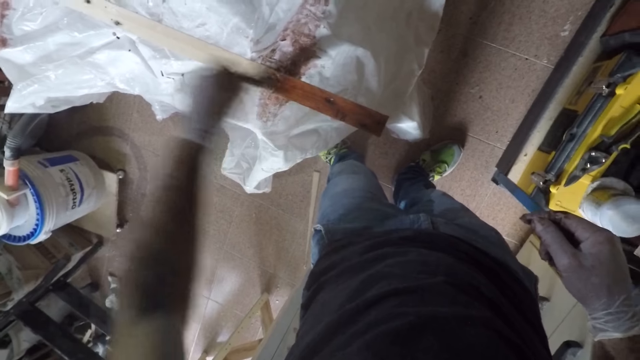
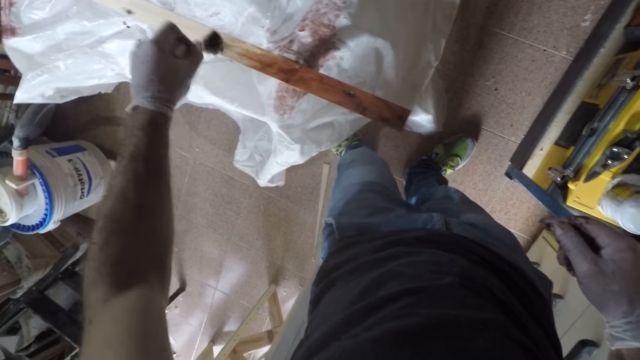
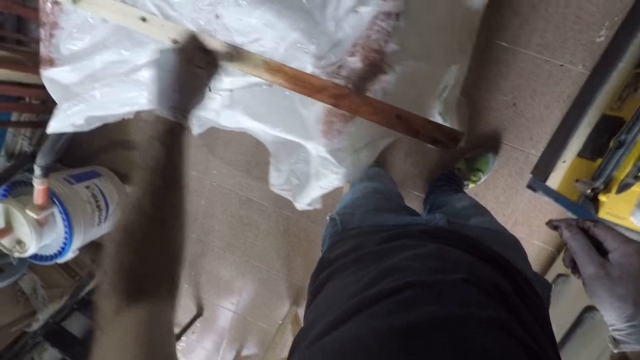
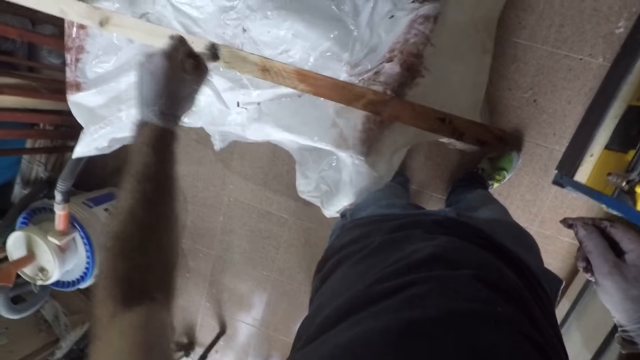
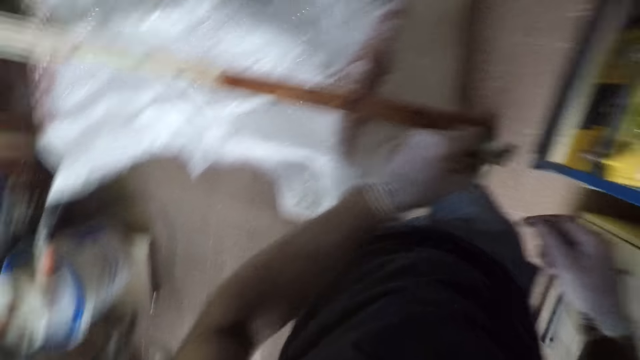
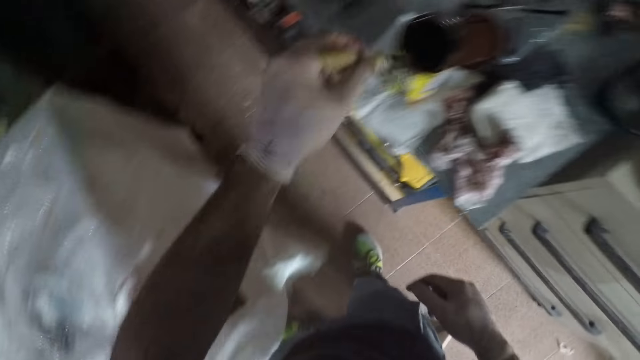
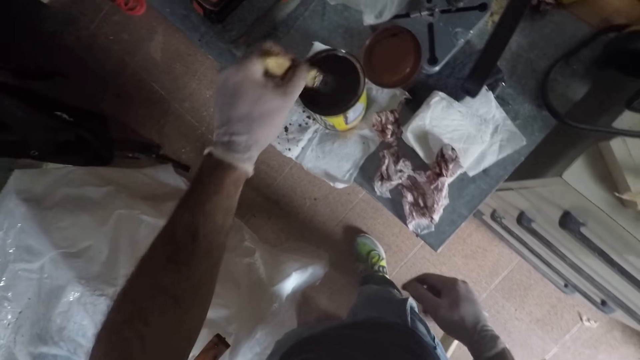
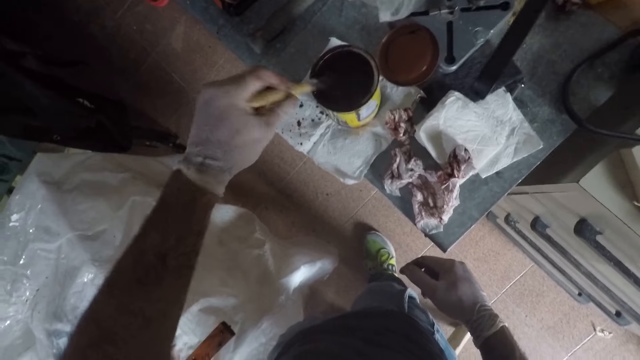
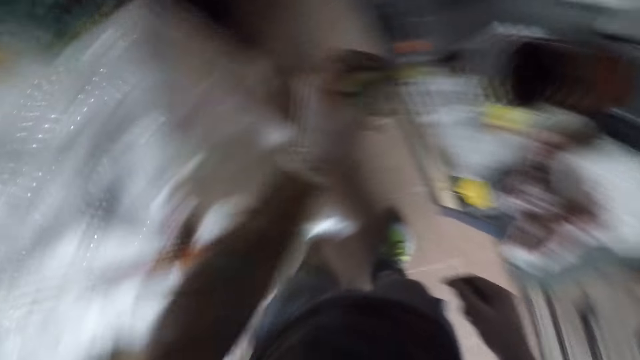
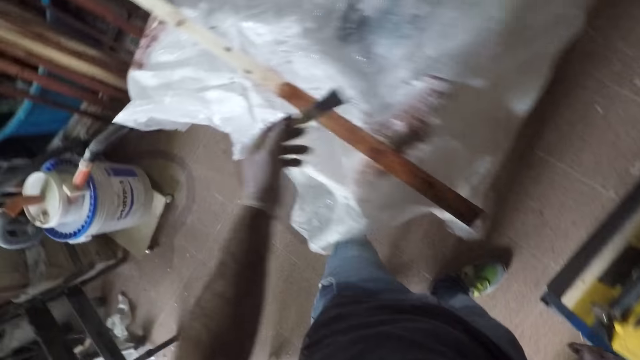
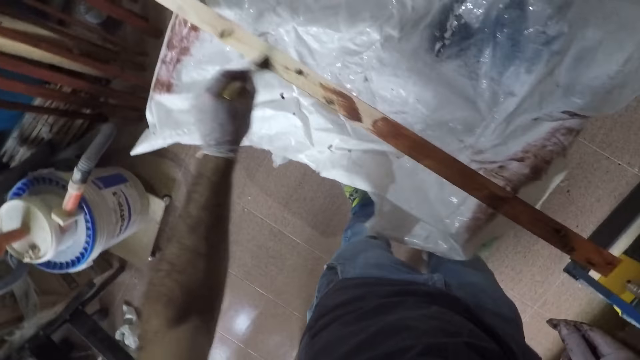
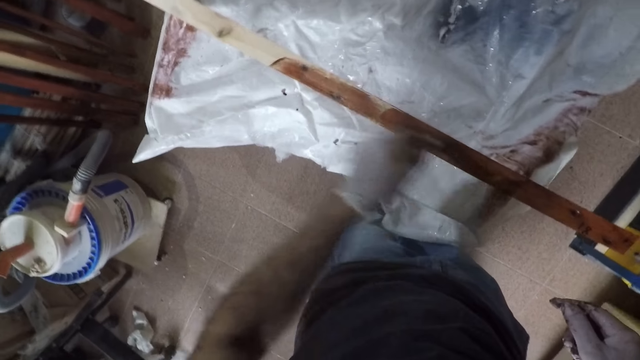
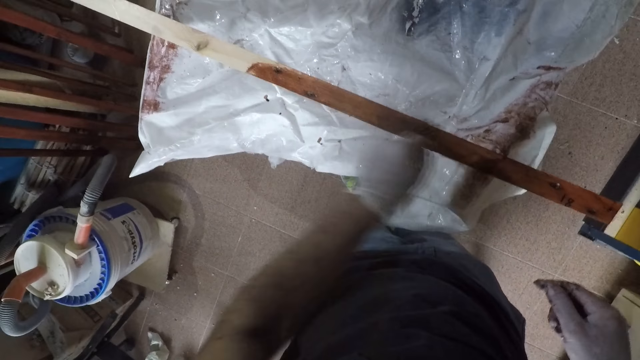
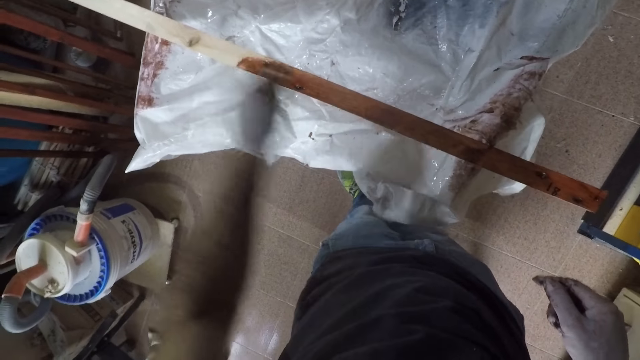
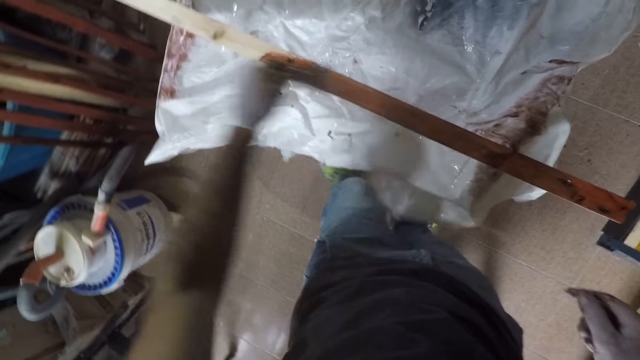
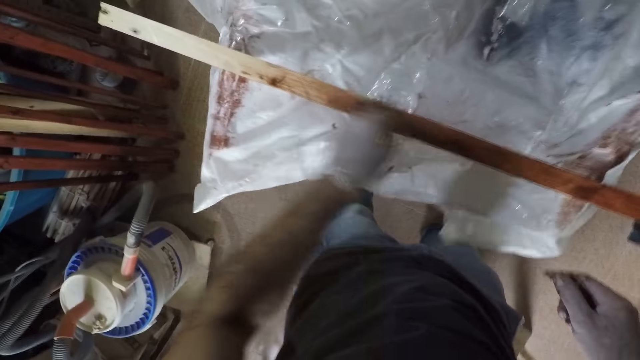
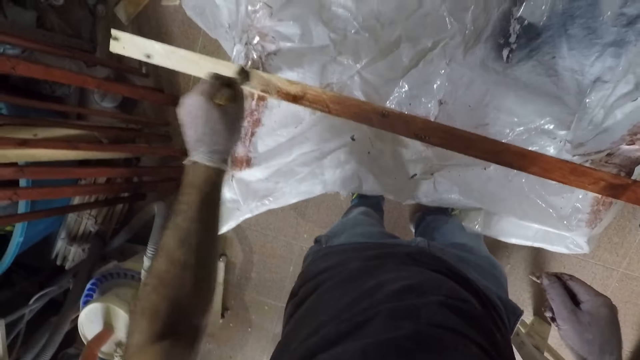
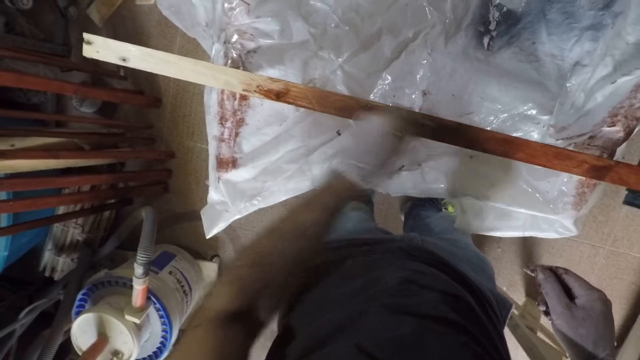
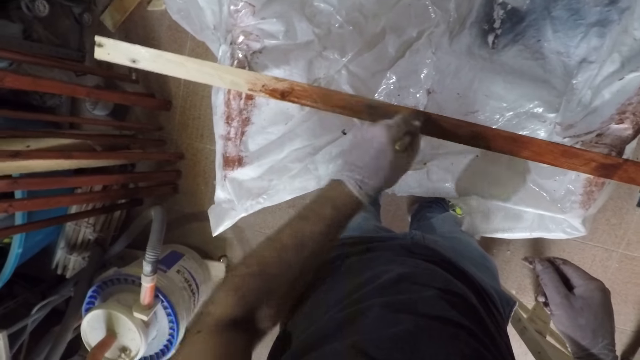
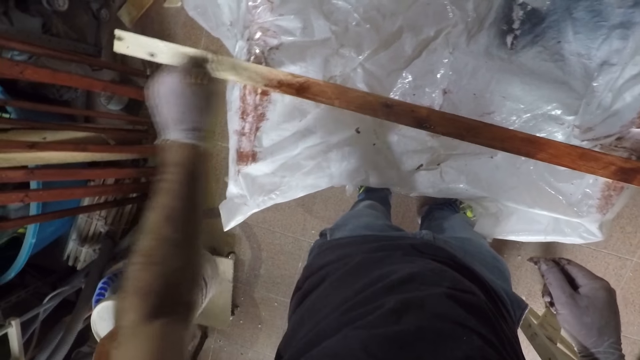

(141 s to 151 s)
The camera wearer dips the paint brush in the wood finisher. They apply the wood finisher at the wood.

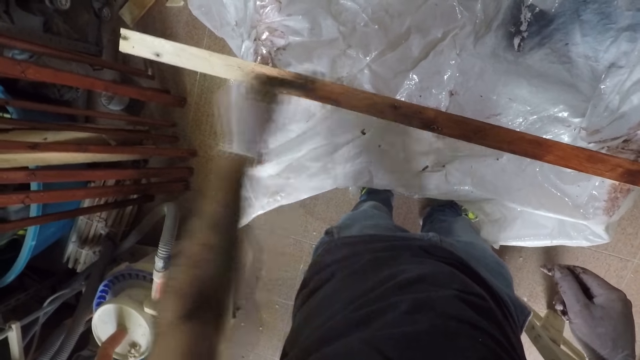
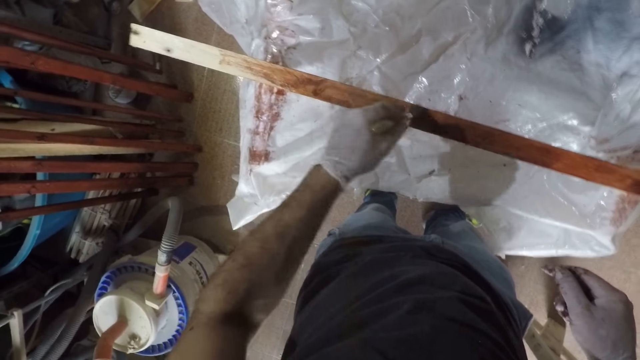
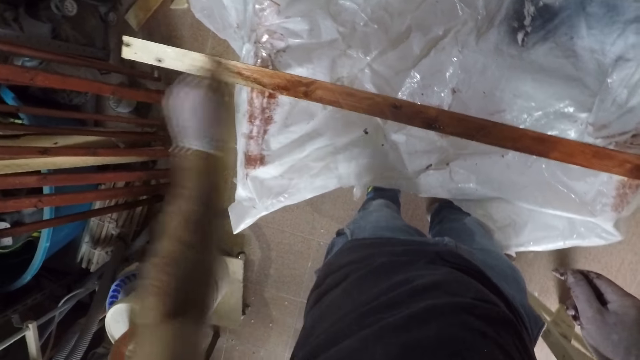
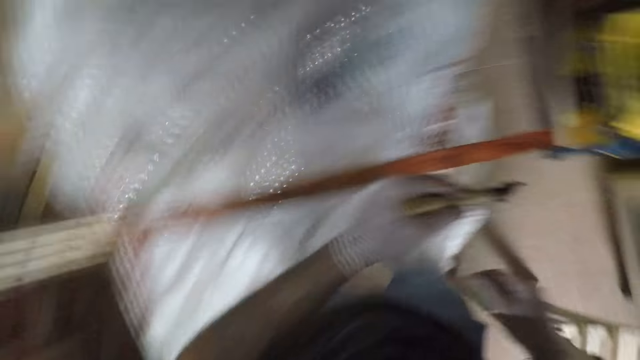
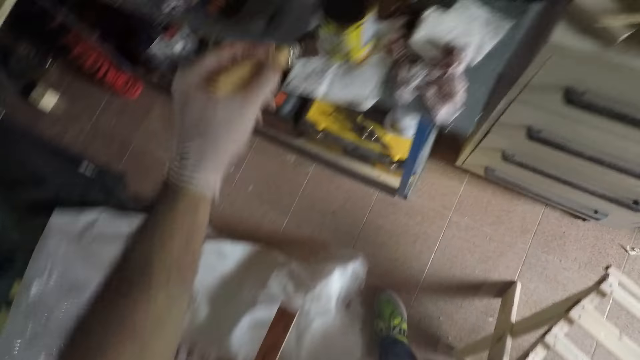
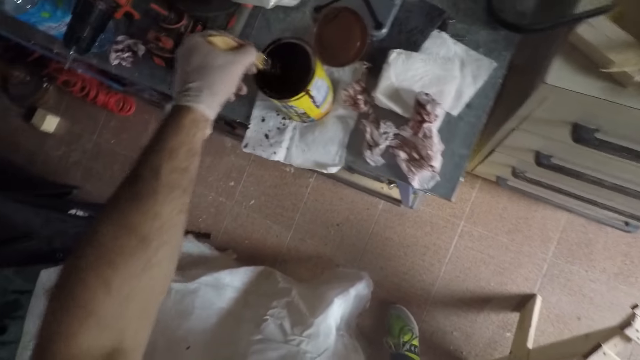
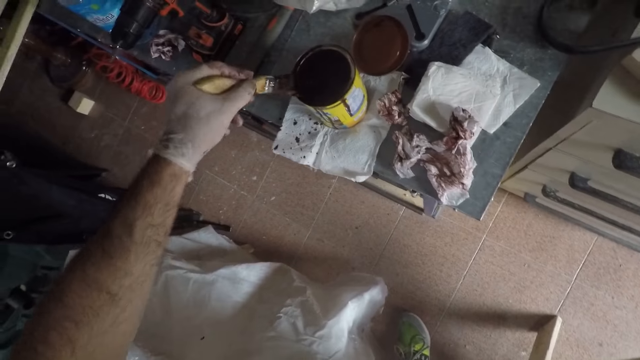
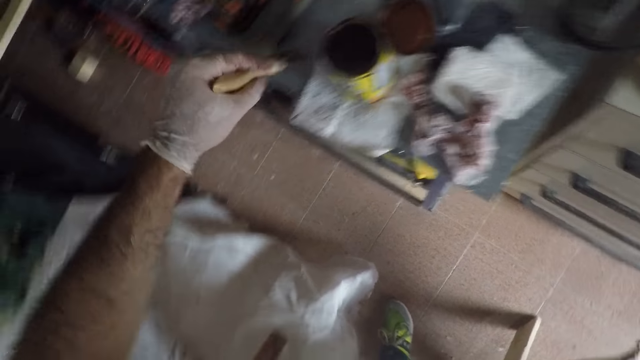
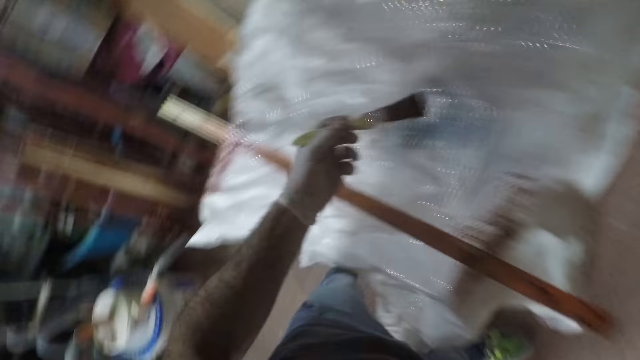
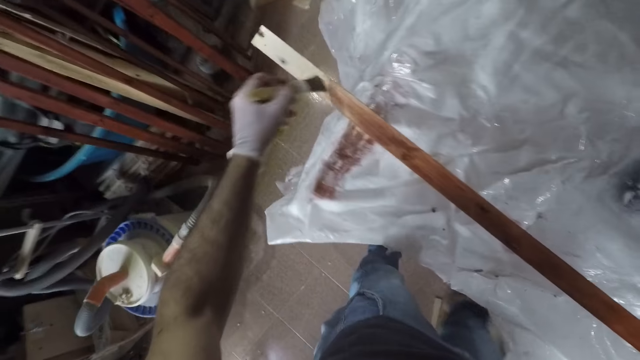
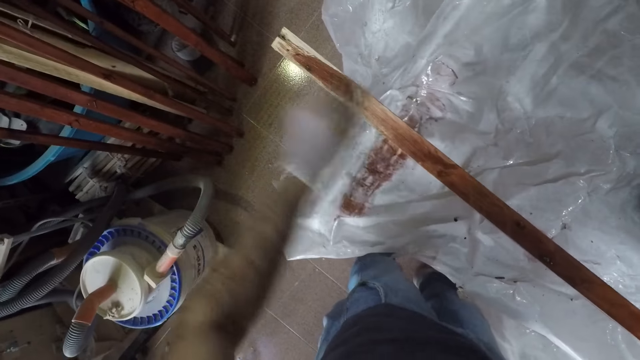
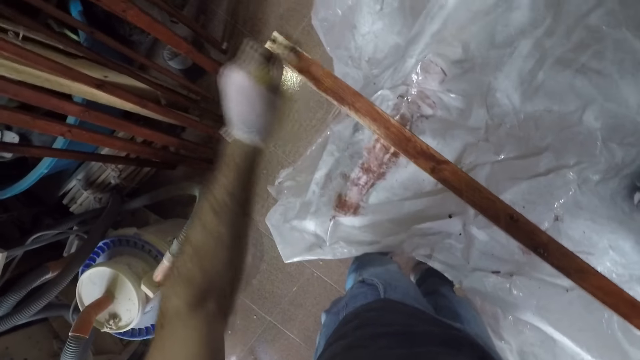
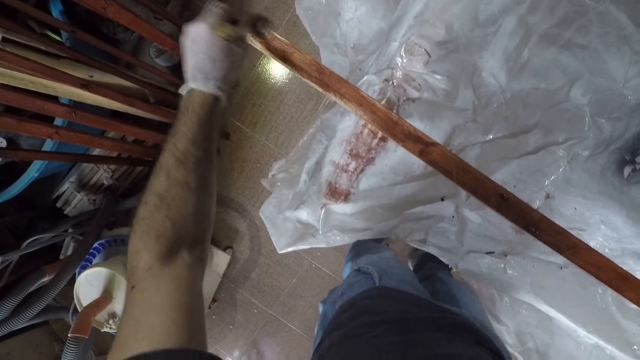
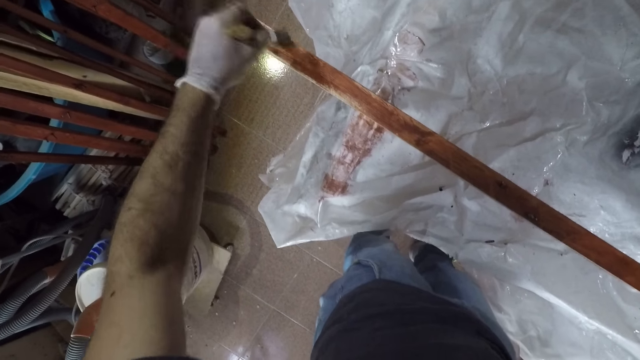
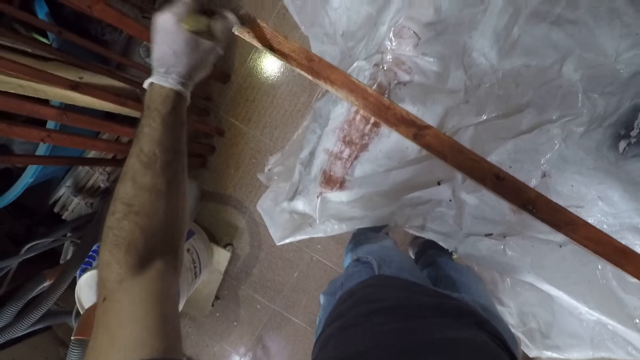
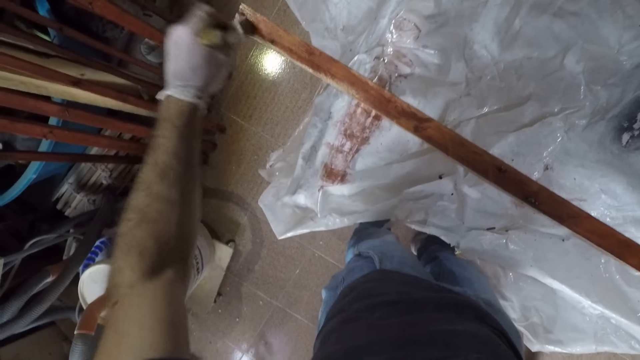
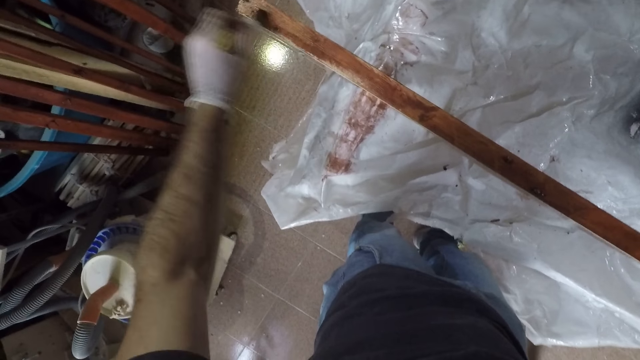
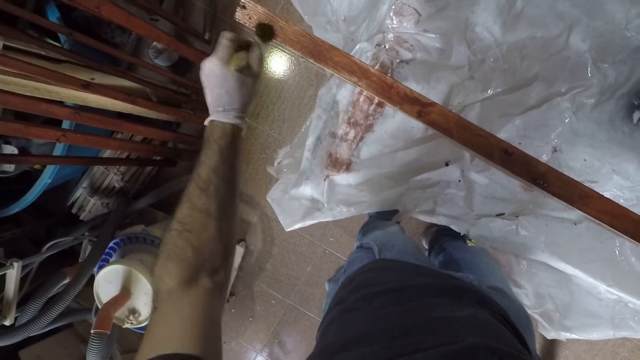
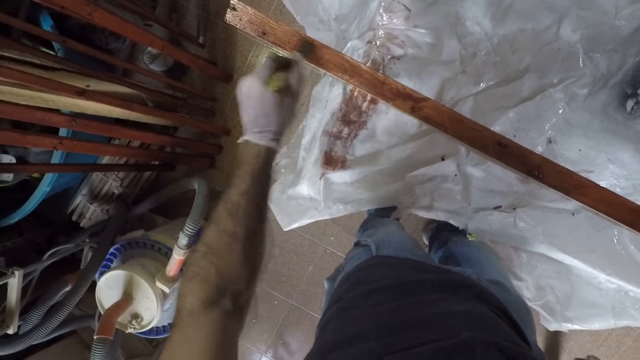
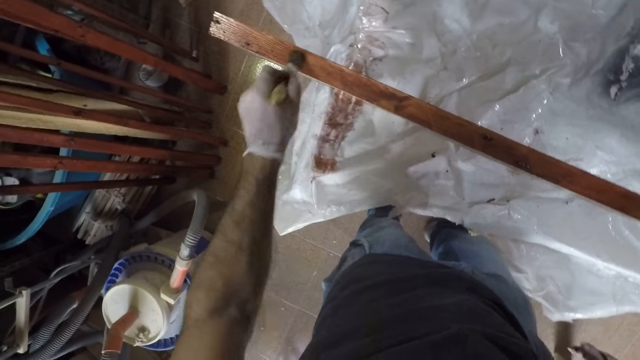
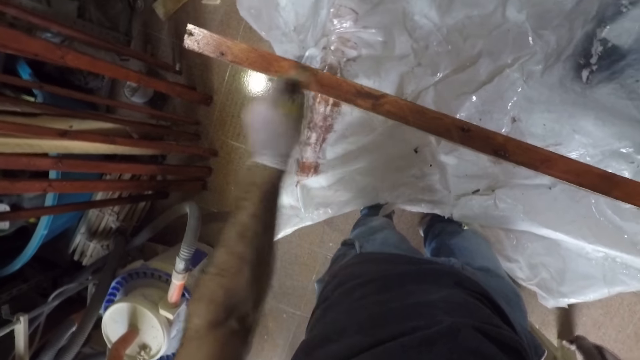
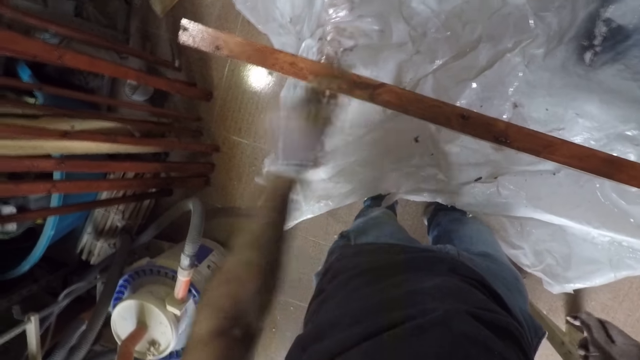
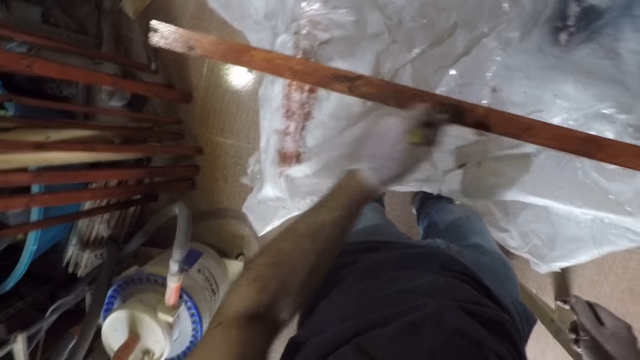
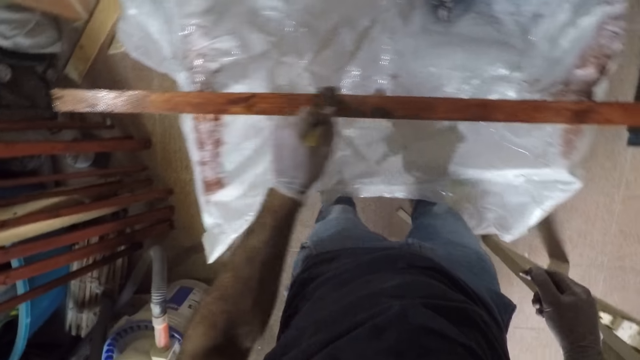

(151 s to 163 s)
The camera wearer dips the paint brush in the wood finisher. They apply the wood finisher at the wood.
